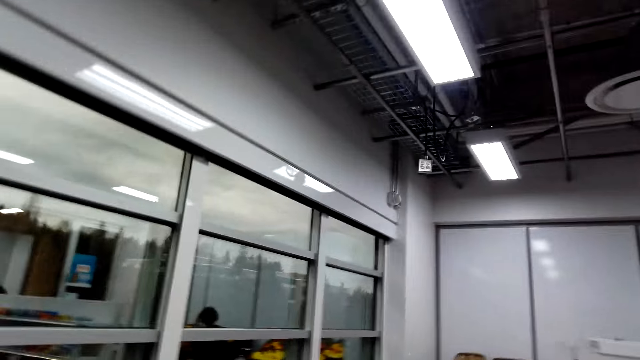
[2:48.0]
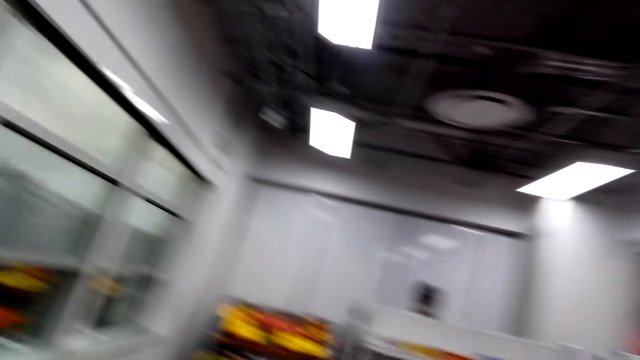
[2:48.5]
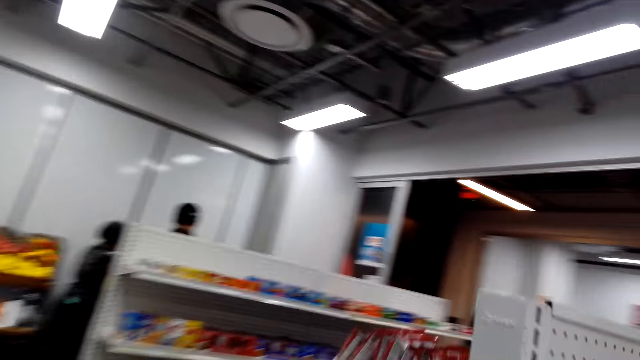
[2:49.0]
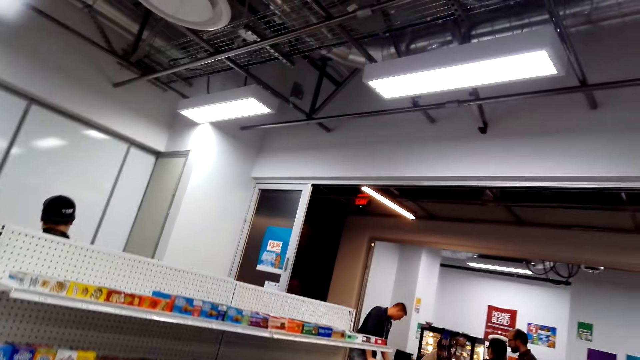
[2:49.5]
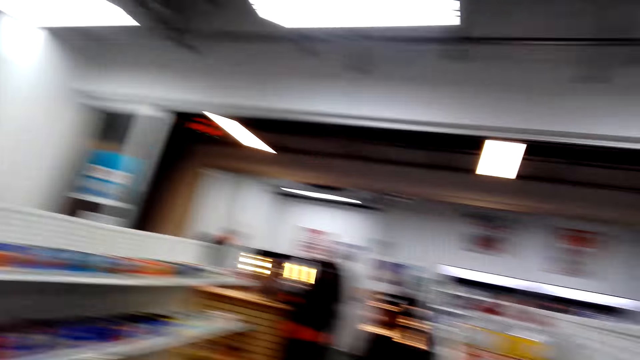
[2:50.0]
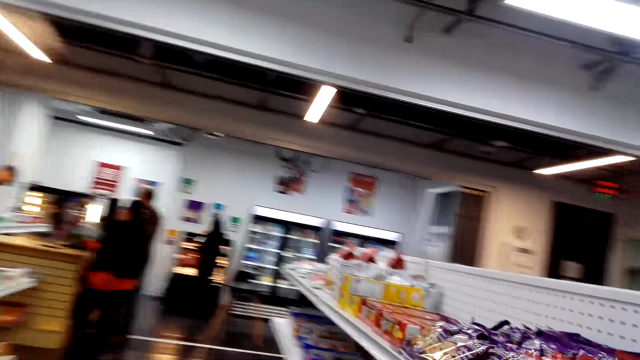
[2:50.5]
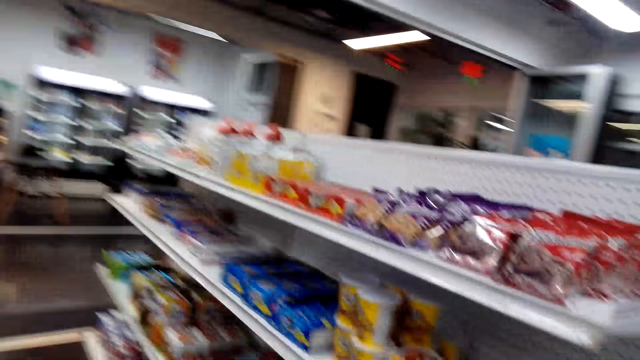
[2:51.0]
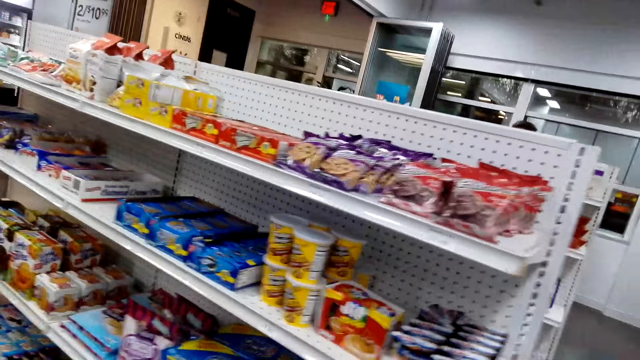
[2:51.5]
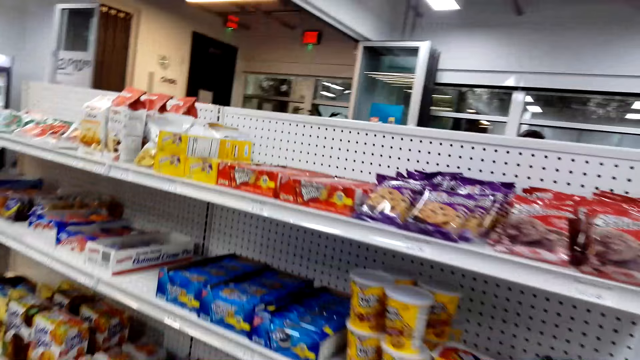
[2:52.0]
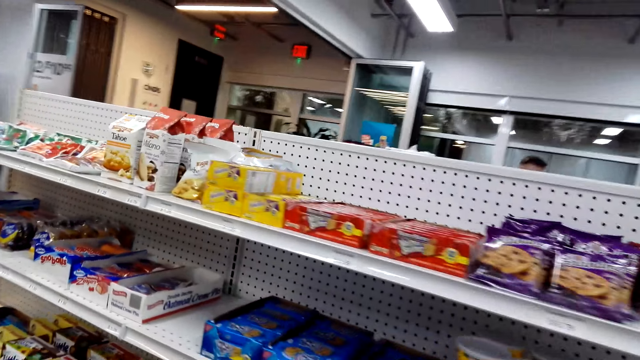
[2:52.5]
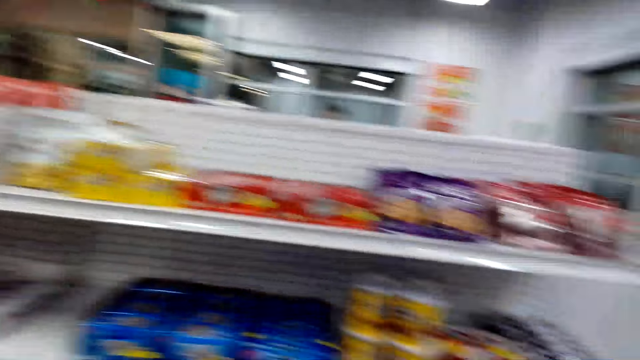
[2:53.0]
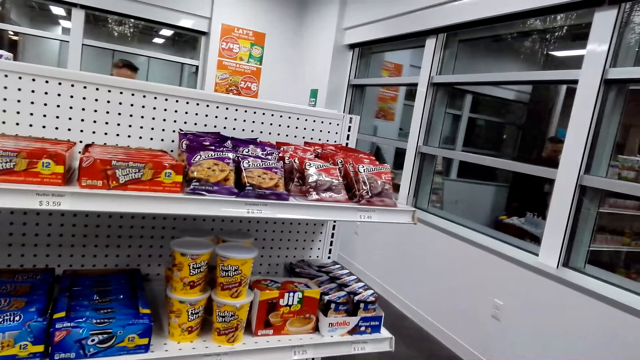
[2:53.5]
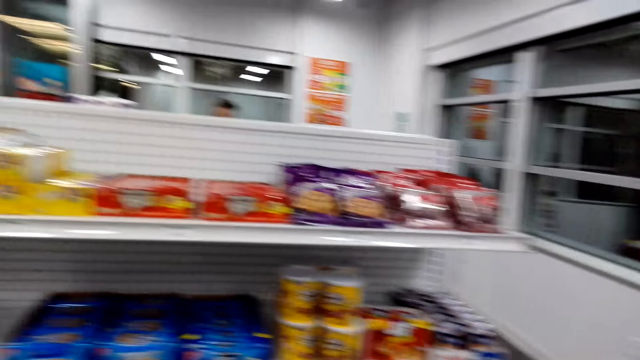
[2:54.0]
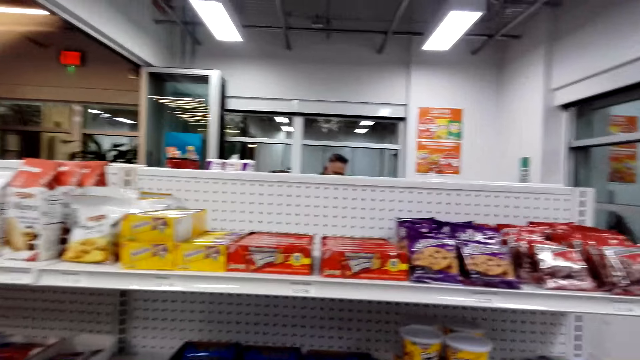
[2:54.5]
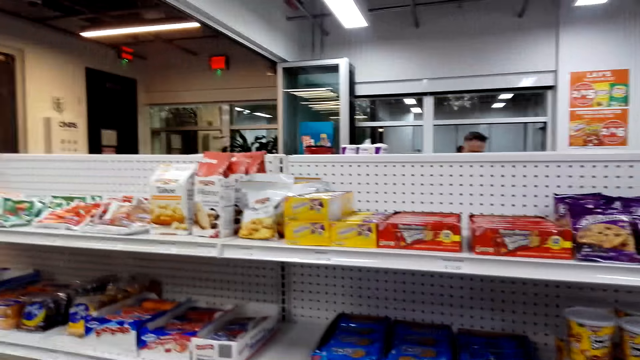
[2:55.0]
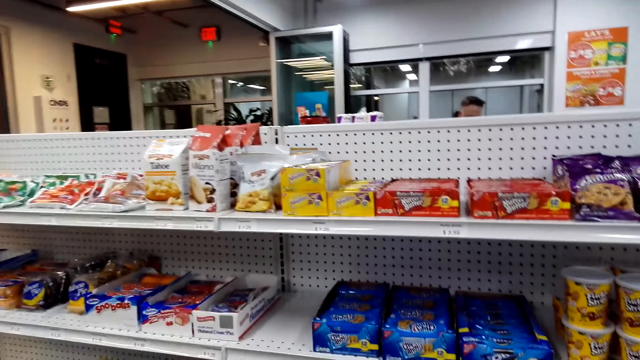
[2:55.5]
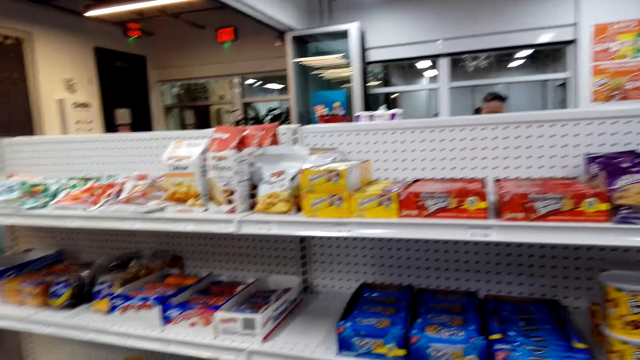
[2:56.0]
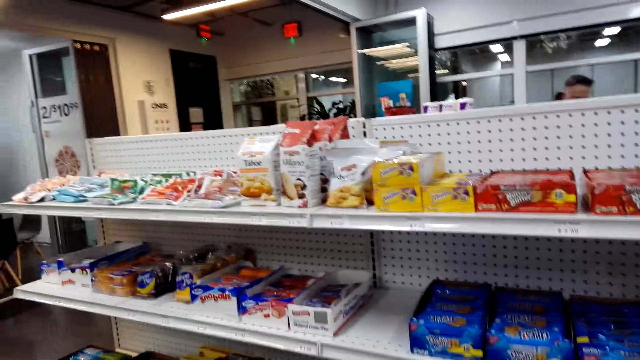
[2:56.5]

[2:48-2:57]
The camera wearer walks around the shelf.

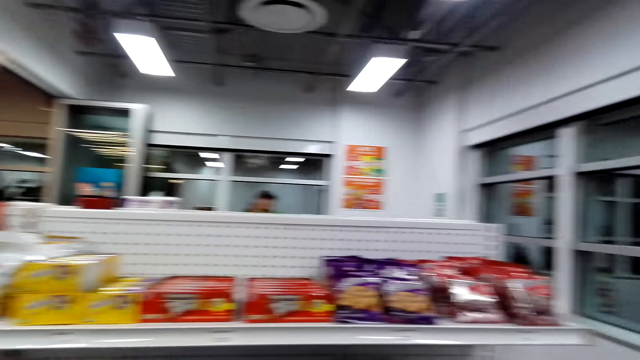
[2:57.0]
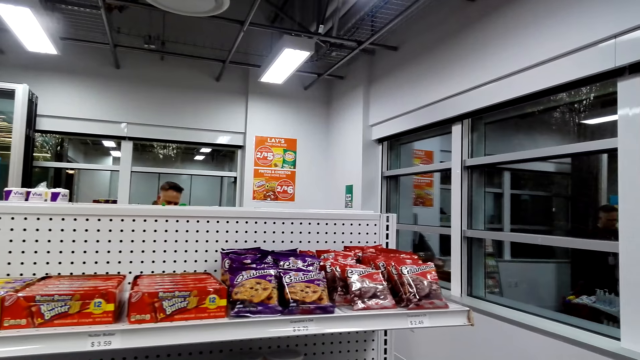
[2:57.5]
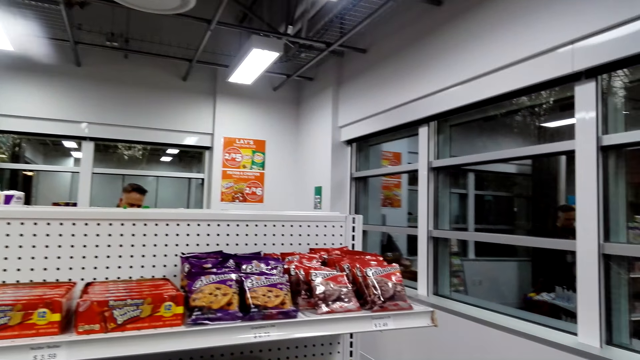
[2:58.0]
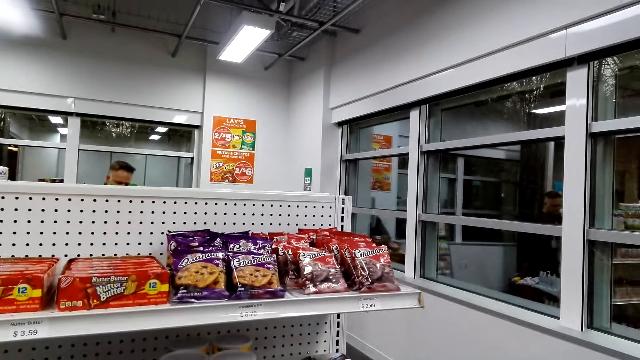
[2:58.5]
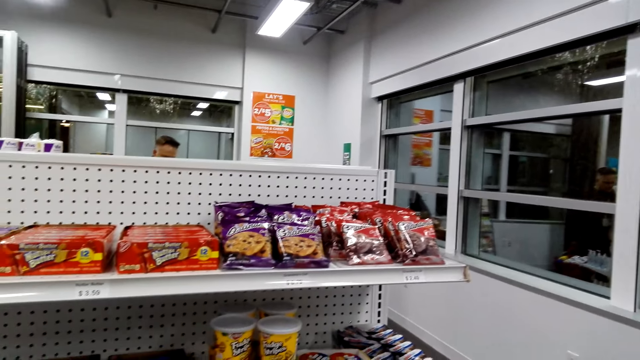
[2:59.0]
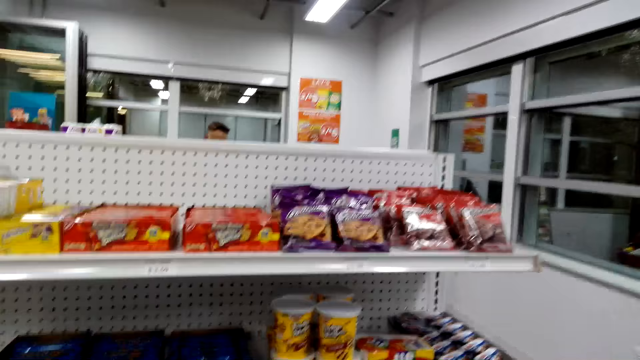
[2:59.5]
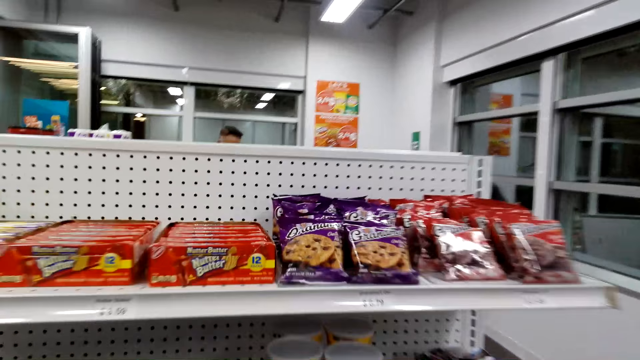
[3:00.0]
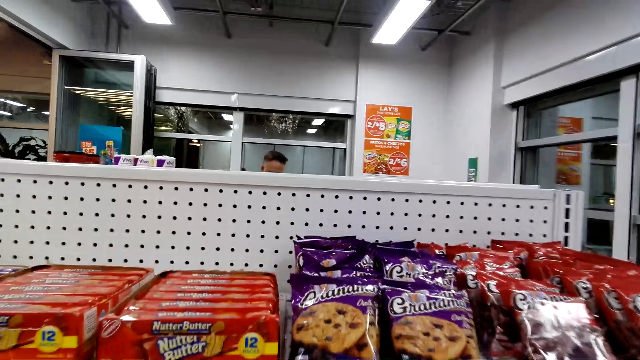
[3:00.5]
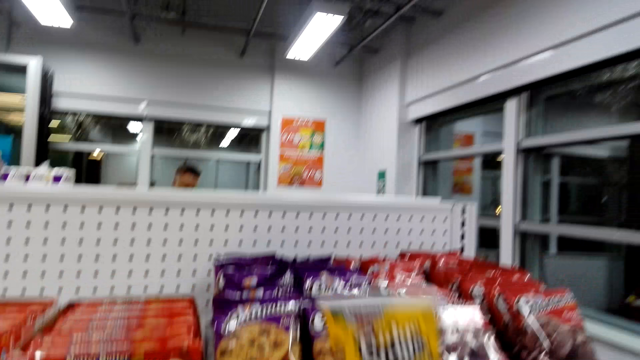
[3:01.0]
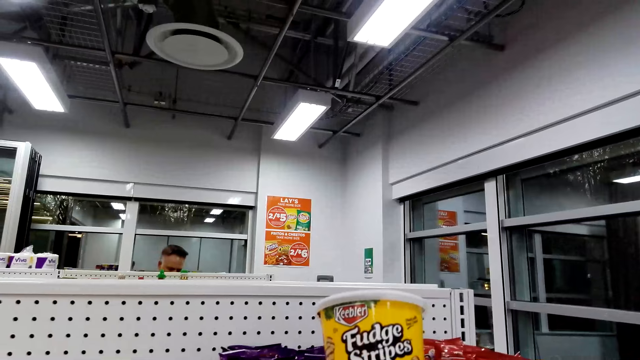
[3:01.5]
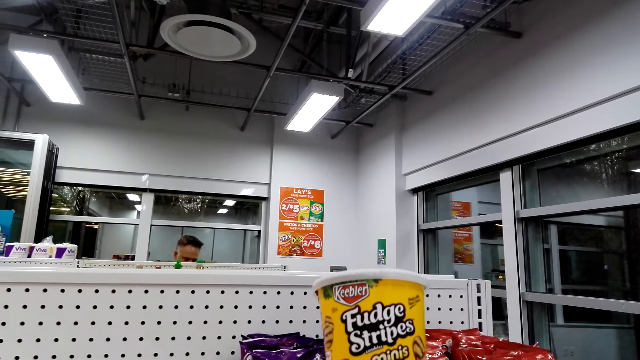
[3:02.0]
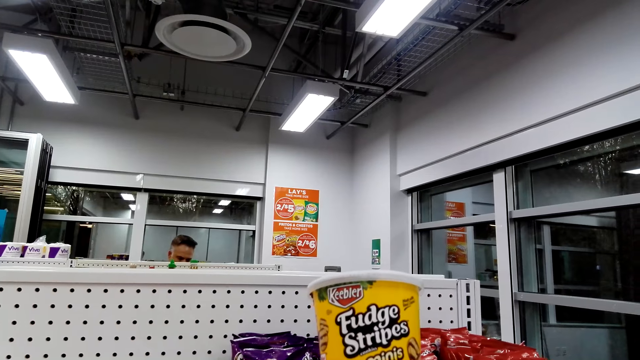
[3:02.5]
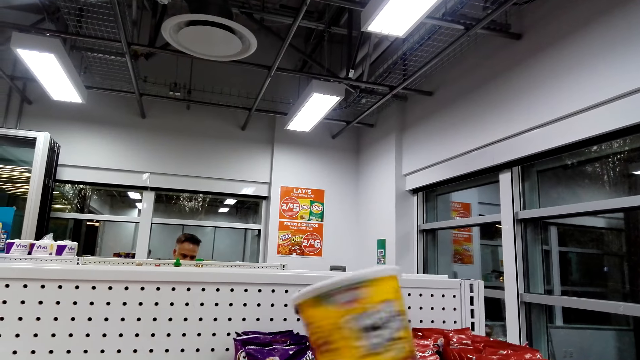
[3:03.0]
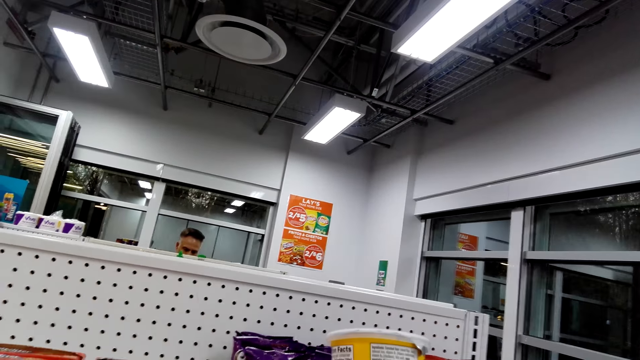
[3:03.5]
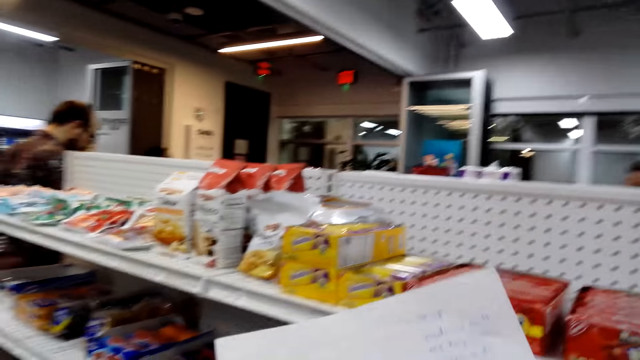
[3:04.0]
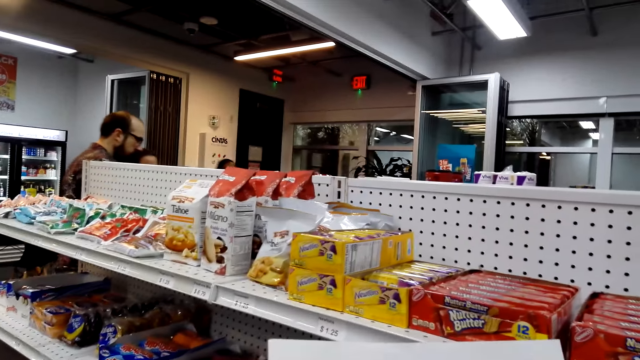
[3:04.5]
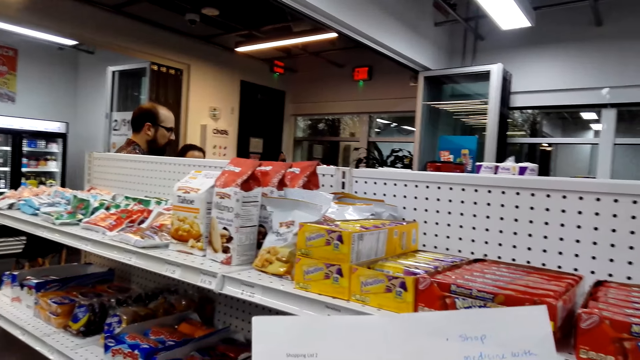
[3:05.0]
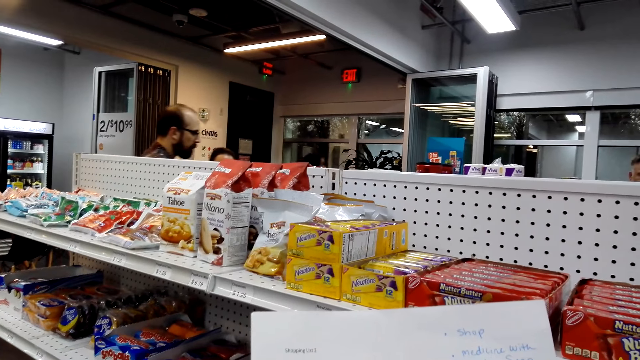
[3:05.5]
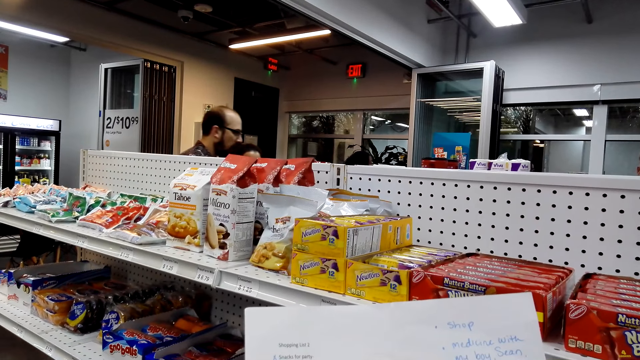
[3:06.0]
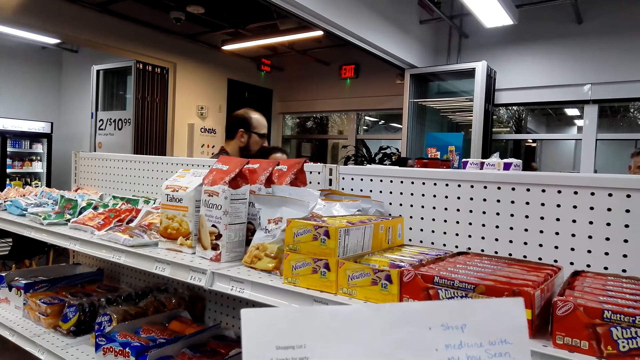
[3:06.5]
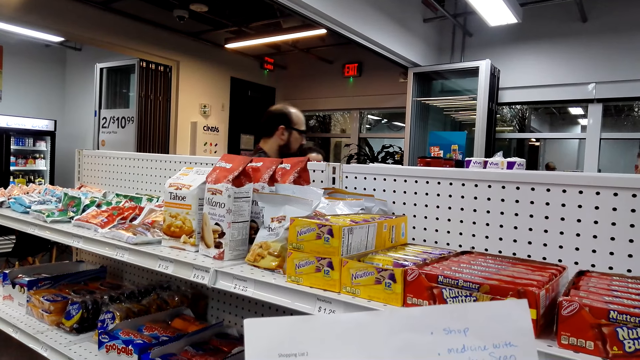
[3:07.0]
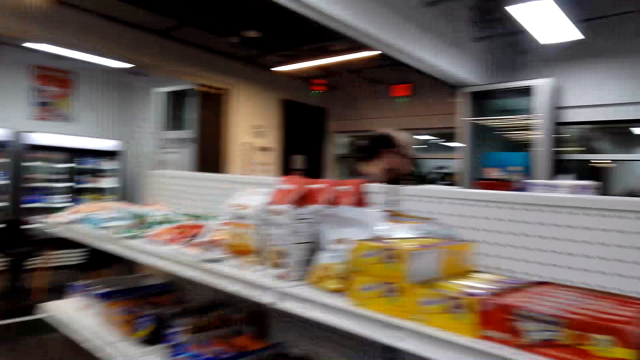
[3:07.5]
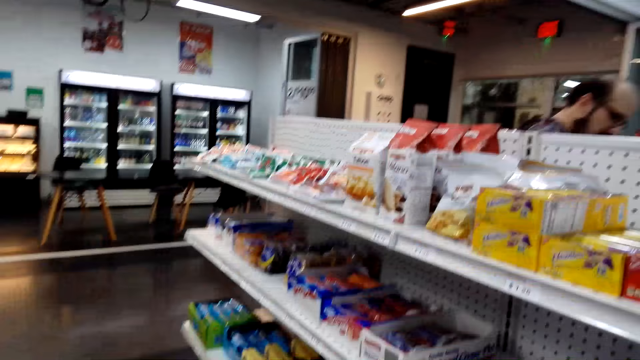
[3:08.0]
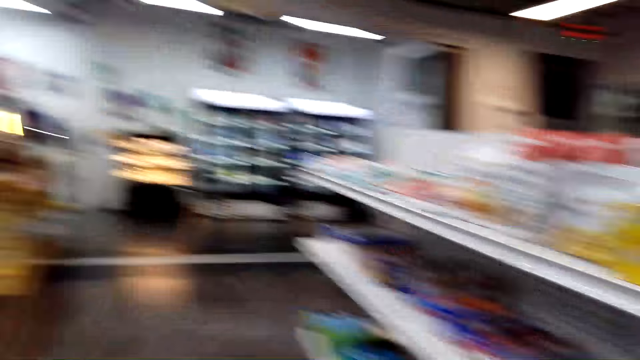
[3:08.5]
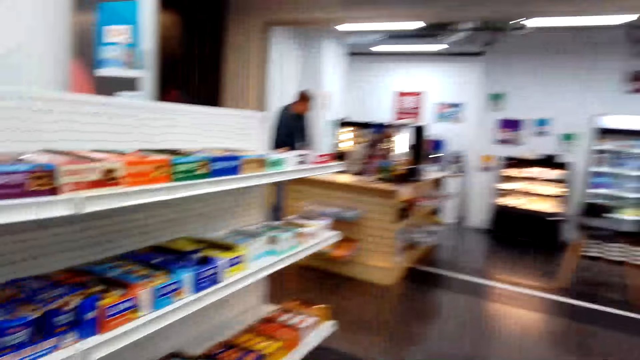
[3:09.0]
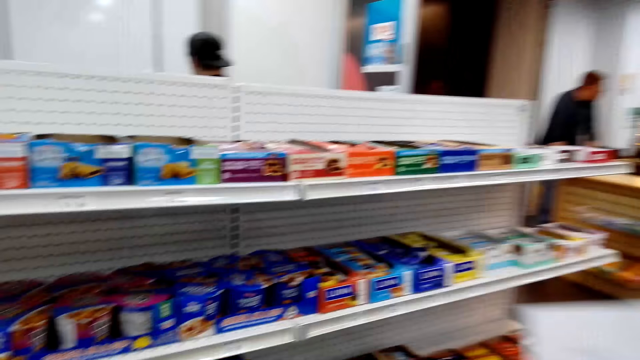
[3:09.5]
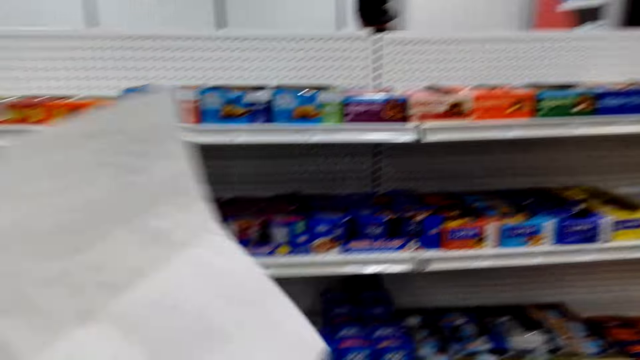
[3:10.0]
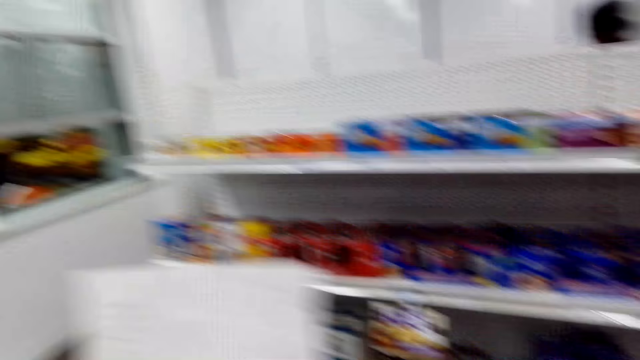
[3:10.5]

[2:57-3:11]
The camera wearer stares at the shelf. They look around. They pick a tin of Fudge Stripes cookies. They look at the shopping list. They walk around the shelf.
